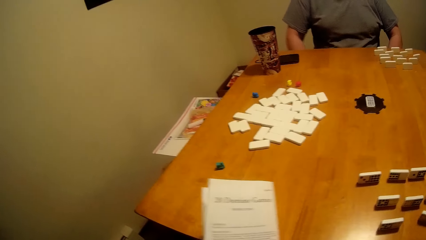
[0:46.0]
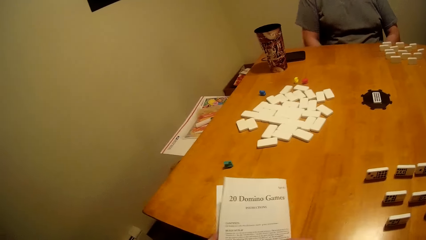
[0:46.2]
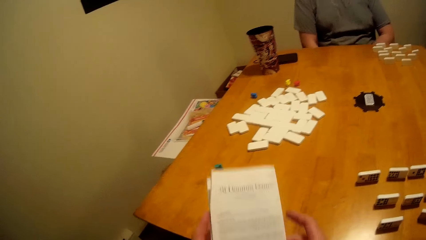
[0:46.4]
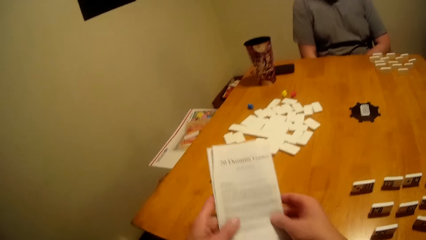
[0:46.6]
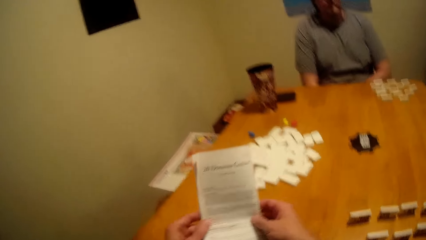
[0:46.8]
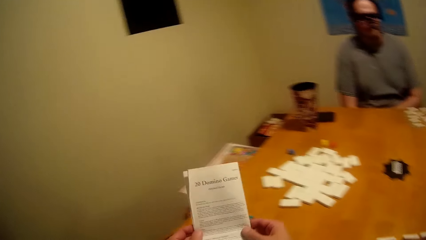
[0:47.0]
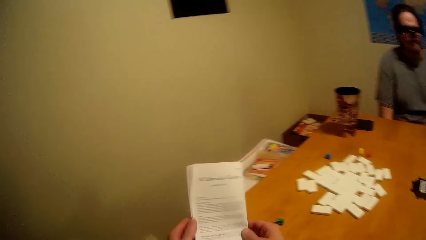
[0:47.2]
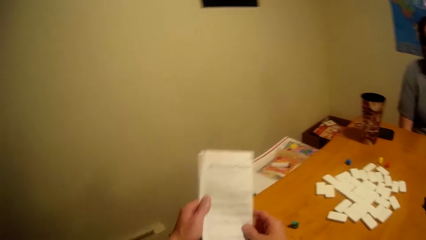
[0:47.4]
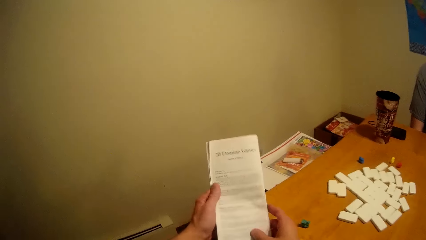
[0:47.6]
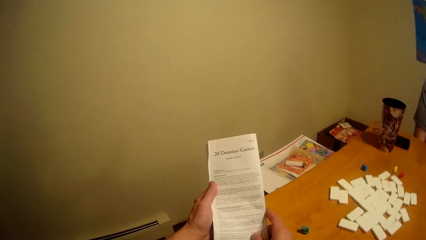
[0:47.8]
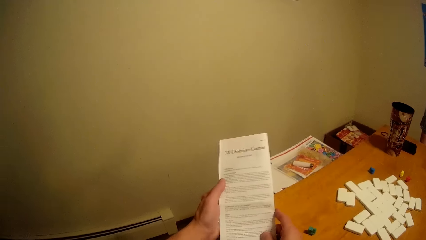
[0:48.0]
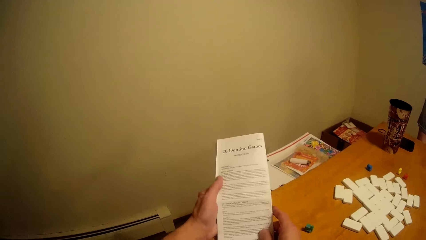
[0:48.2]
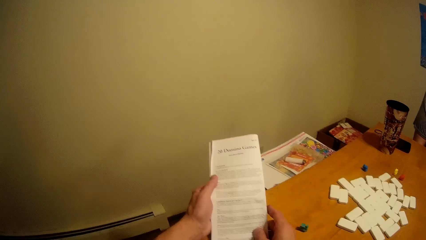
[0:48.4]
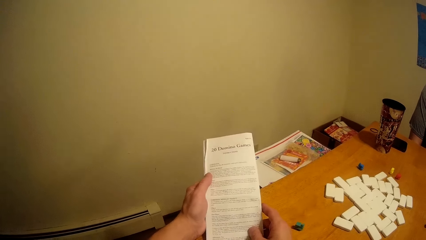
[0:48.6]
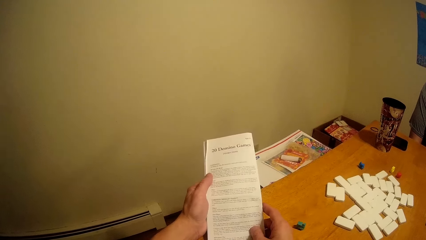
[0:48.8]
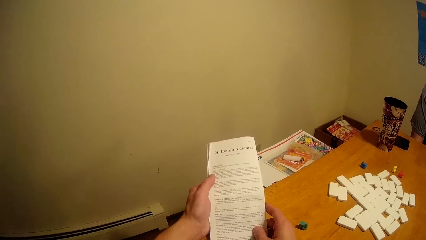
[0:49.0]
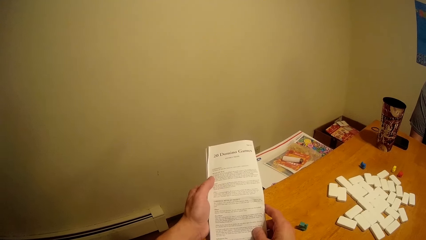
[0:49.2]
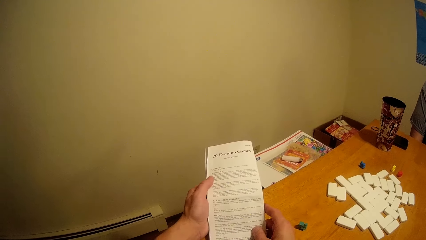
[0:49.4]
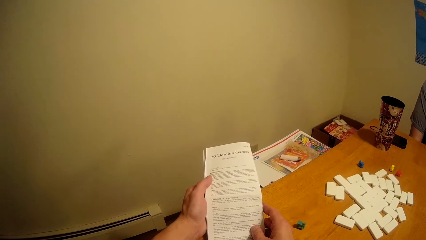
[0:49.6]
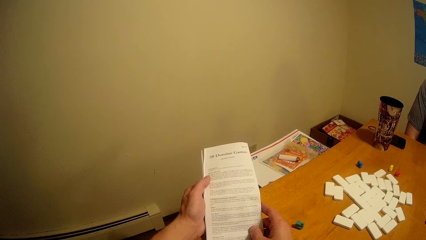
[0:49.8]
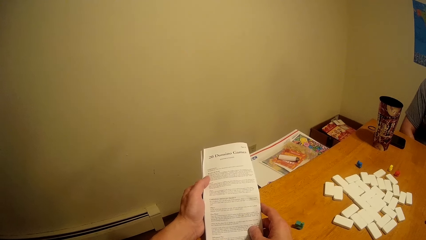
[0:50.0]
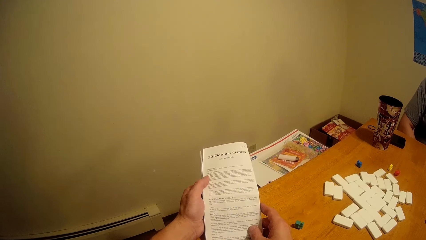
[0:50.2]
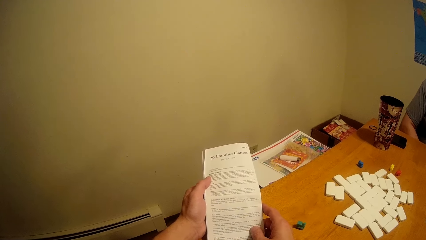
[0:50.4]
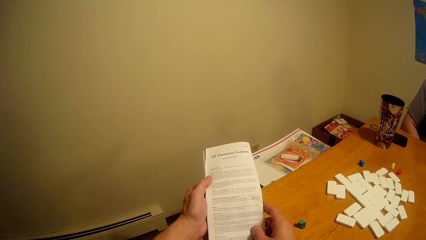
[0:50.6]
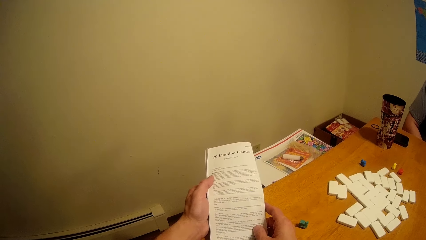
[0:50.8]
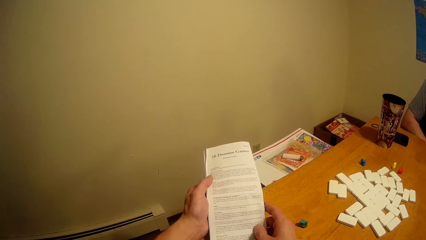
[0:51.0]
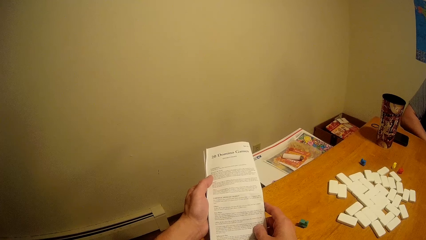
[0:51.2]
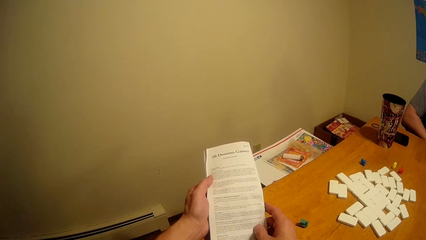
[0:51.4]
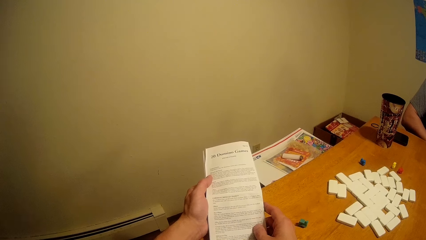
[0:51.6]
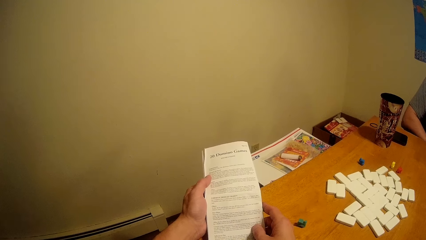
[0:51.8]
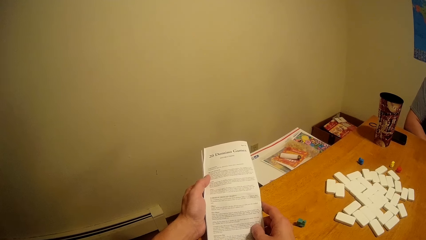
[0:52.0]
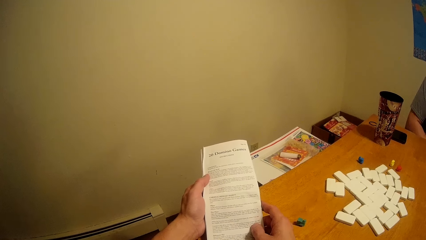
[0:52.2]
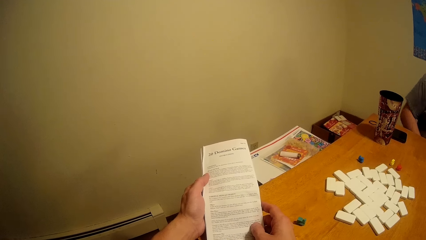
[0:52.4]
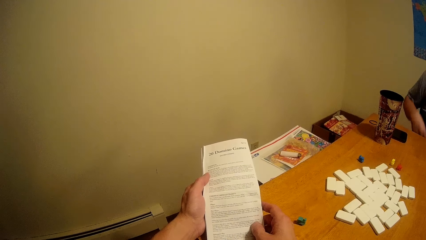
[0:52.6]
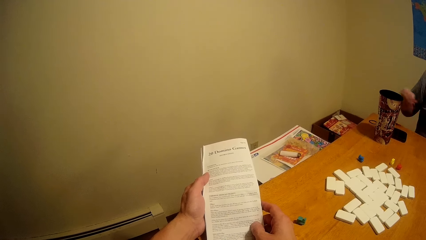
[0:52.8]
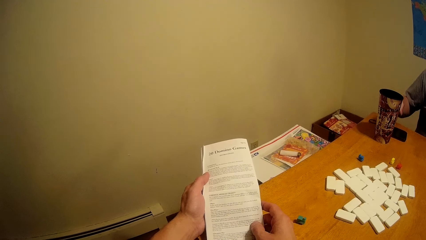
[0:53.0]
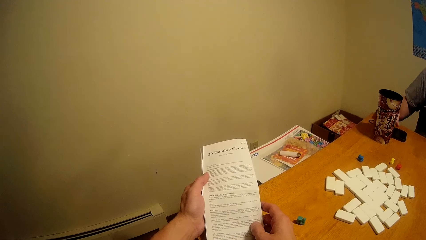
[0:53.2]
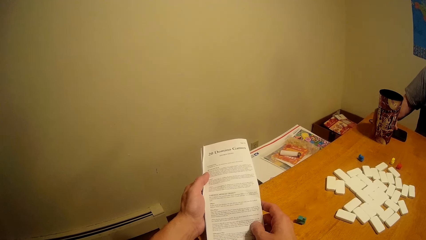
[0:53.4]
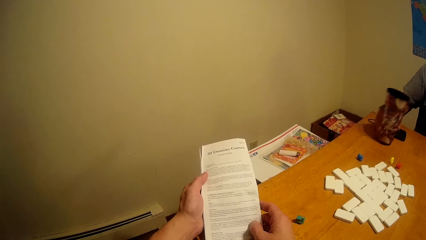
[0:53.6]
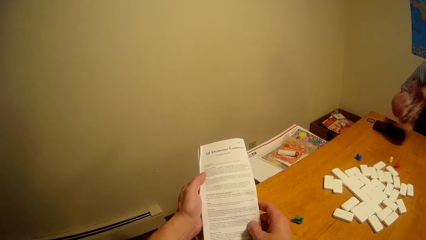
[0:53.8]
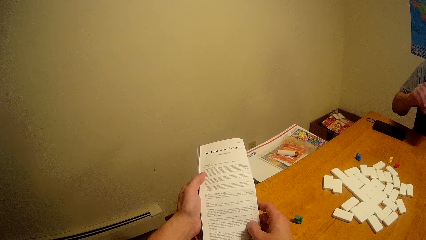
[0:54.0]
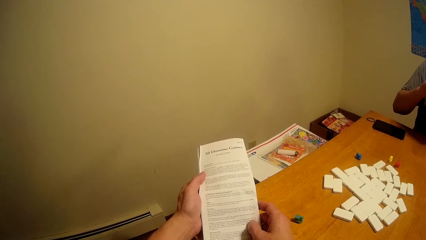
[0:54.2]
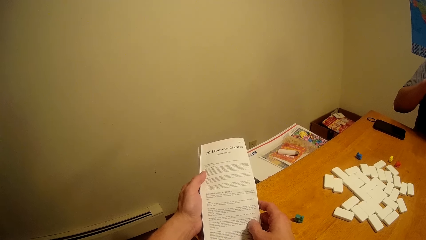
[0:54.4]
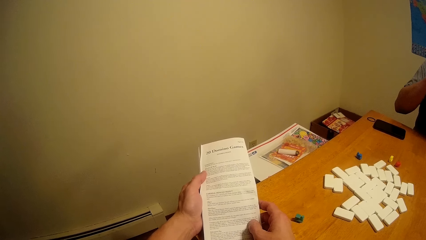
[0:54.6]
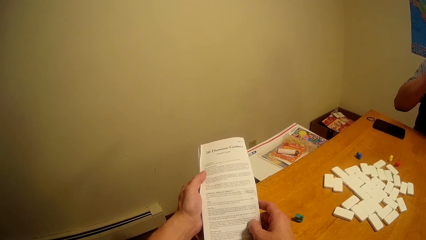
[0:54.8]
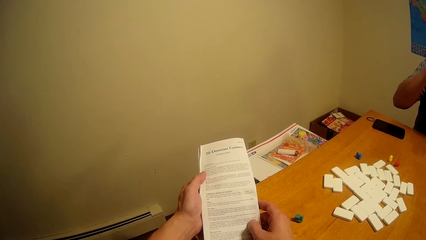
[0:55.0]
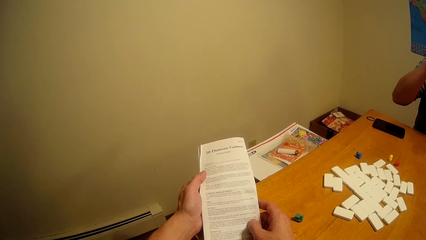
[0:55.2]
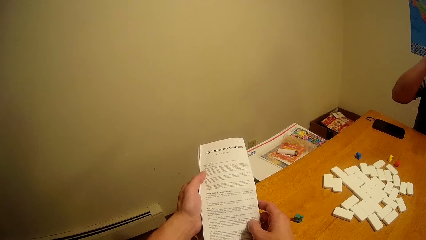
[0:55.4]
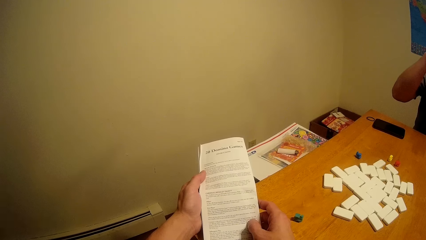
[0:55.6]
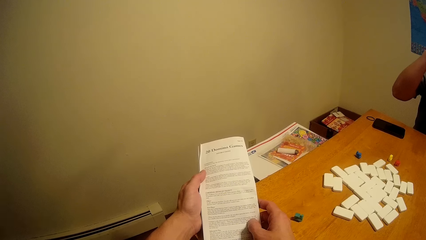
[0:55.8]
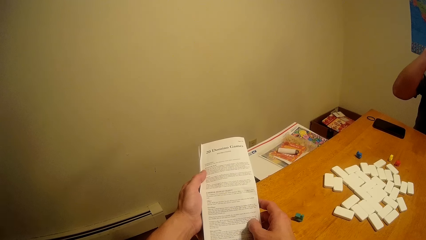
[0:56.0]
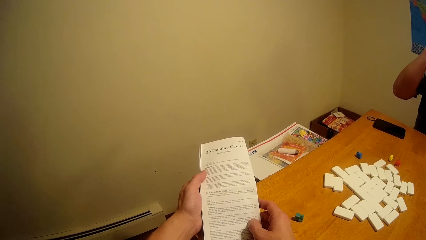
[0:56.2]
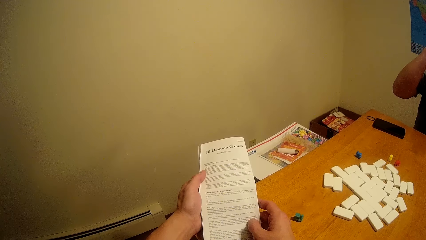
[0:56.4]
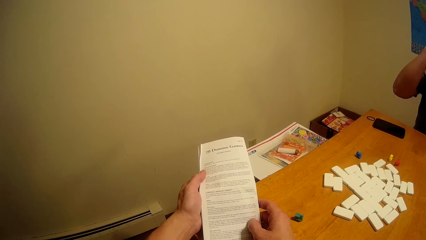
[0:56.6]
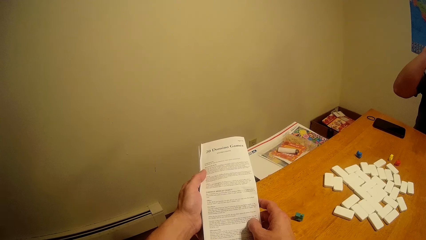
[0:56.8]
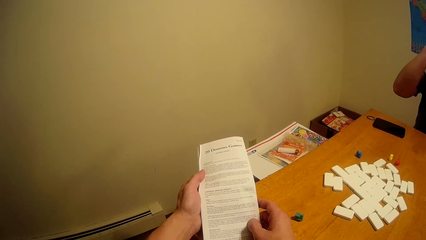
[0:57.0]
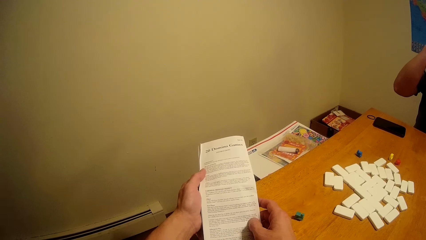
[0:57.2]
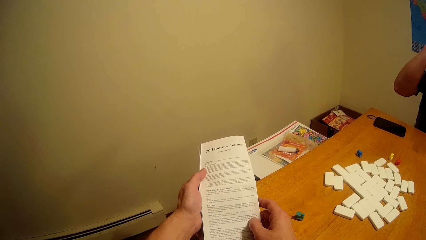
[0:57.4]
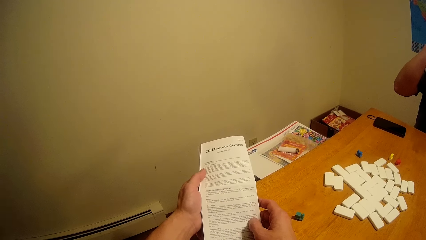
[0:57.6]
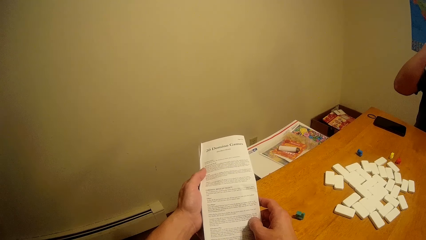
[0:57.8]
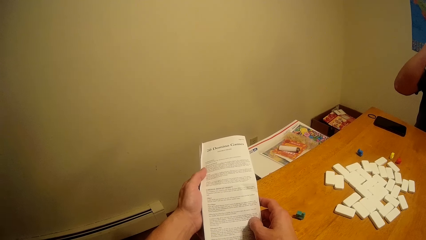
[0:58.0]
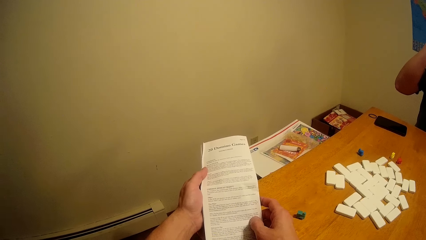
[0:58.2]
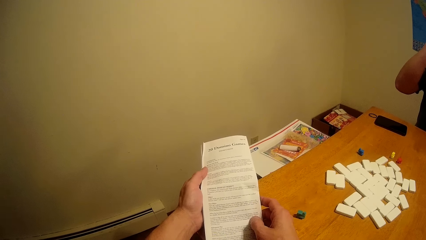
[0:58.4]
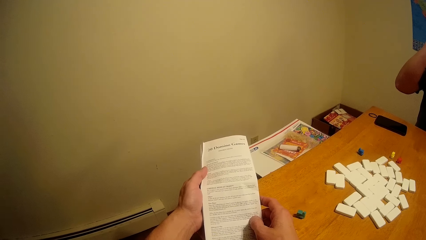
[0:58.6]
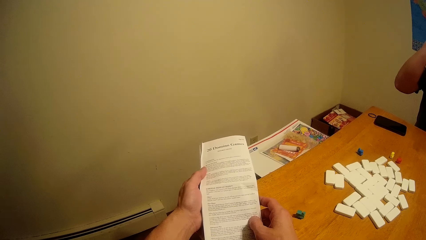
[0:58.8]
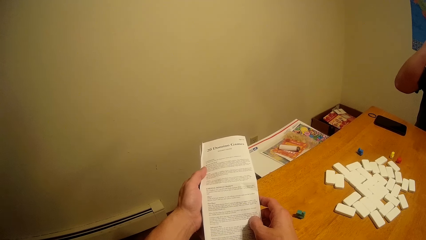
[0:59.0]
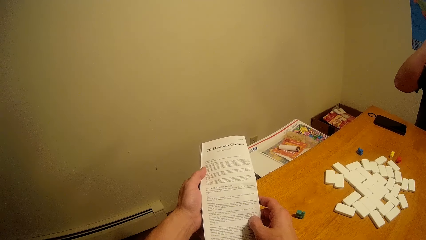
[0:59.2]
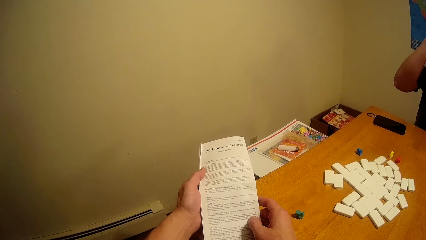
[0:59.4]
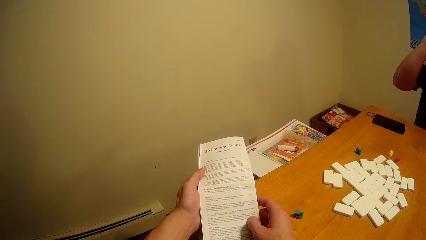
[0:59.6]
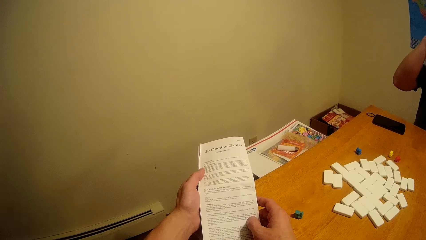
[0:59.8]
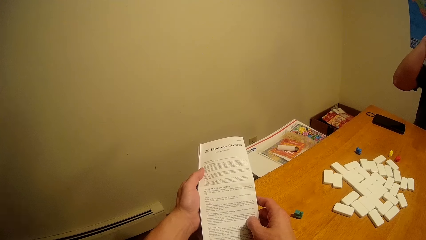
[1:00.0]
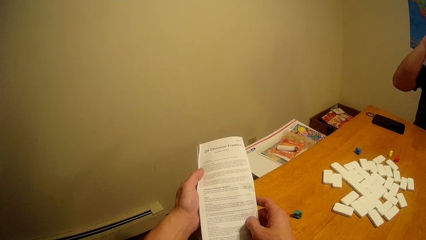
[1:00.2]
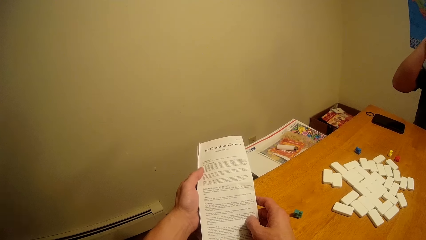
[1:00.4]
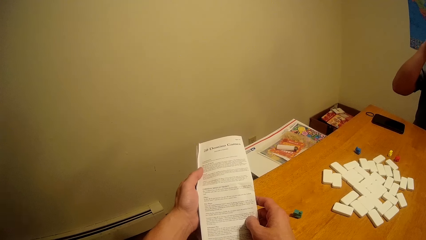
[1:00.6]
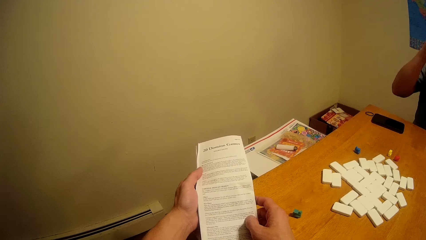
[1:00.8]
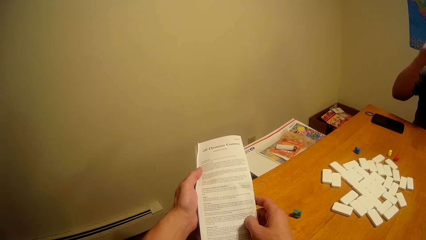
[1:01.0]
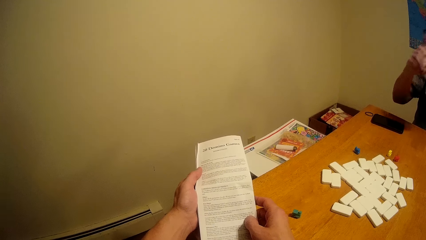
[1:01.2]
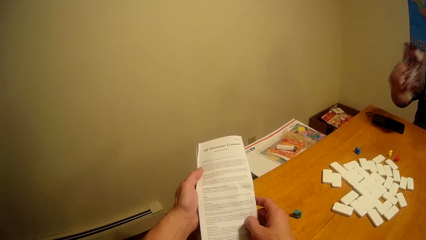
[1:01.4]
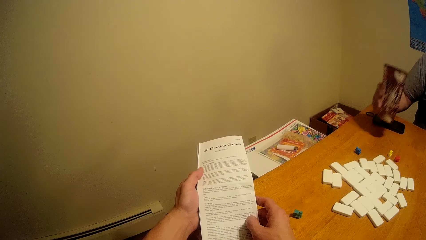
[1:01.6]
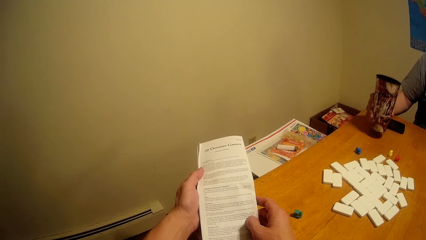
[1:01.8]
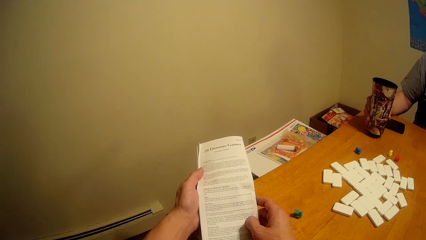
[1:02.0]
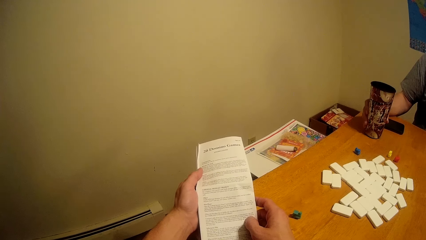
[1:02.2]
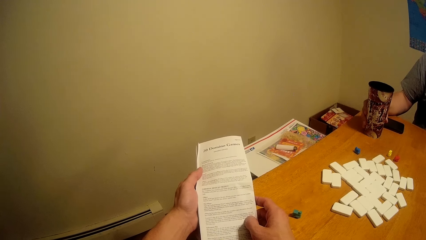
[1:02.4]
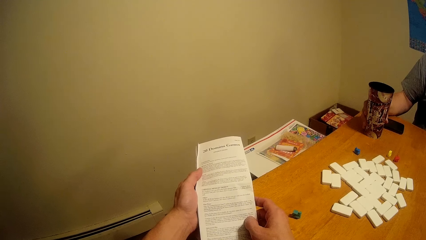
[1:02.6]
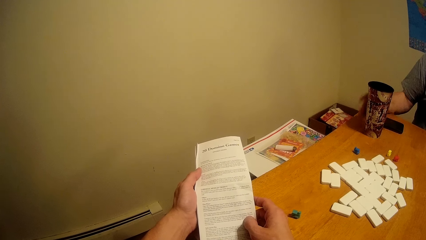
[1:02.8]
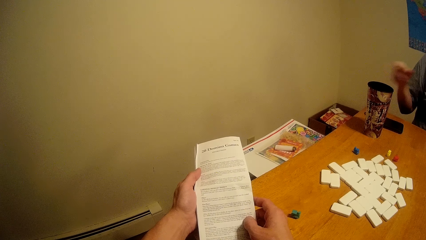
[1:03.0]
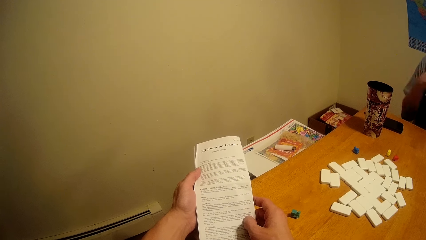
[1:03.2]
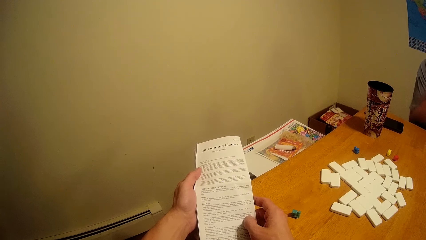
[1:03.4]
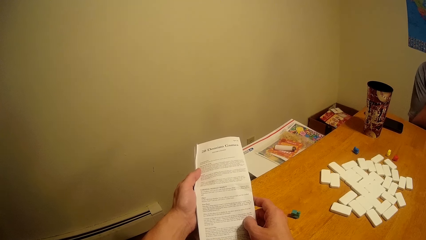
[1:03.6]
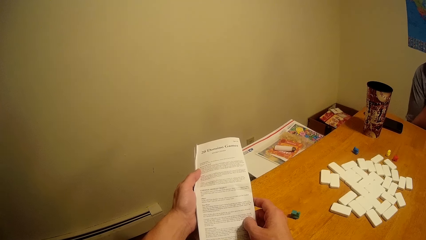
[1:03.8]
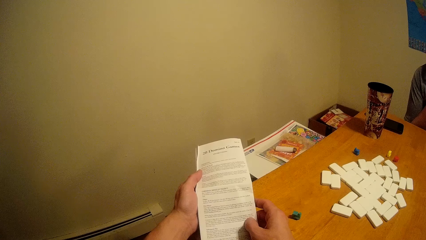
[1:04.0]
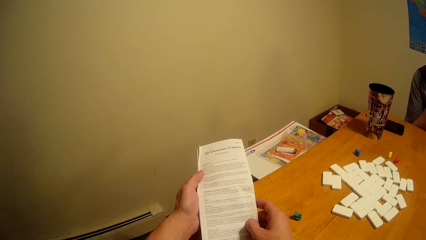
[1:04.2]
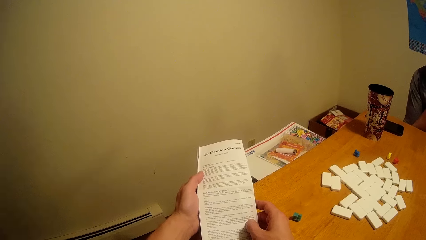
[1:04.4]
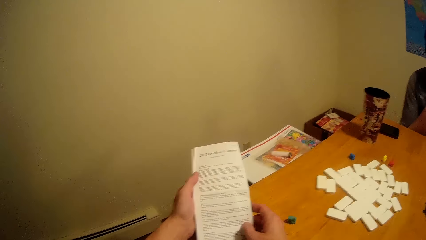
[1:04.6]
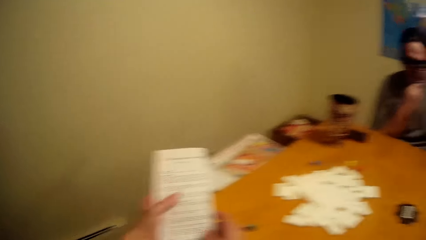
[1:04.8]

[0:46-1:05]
The camera wearer reads through the manual. Another person picks up a cup and puts the cup on the table.
